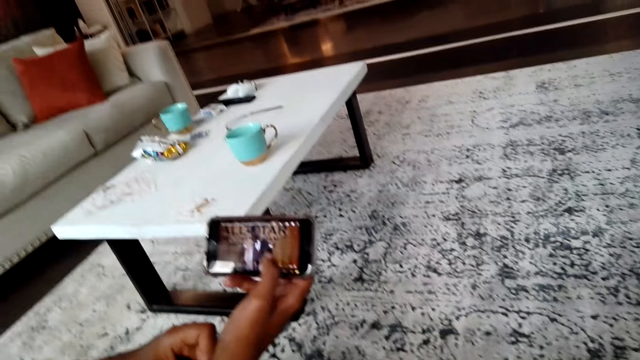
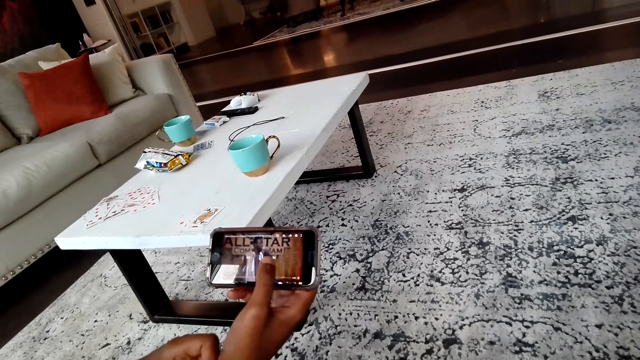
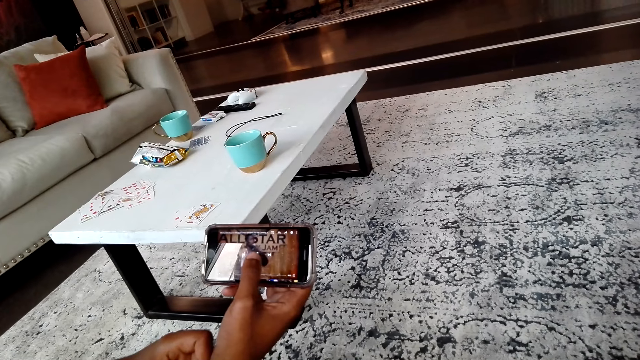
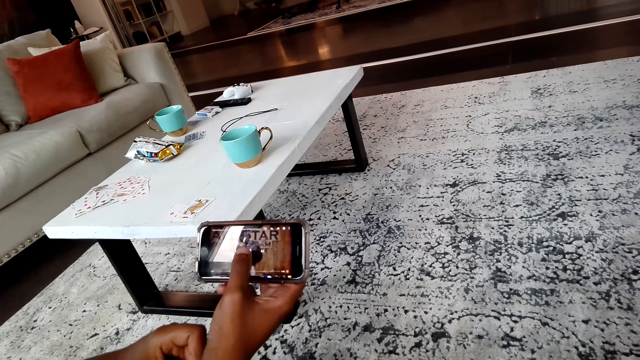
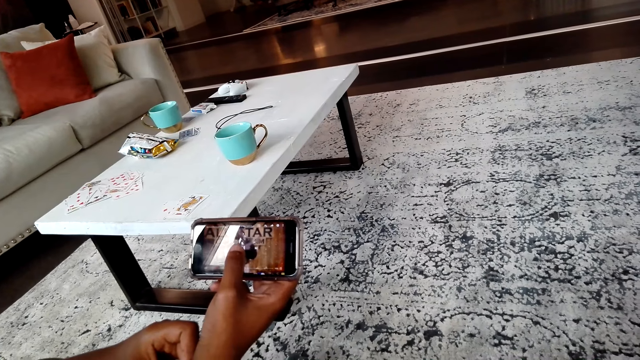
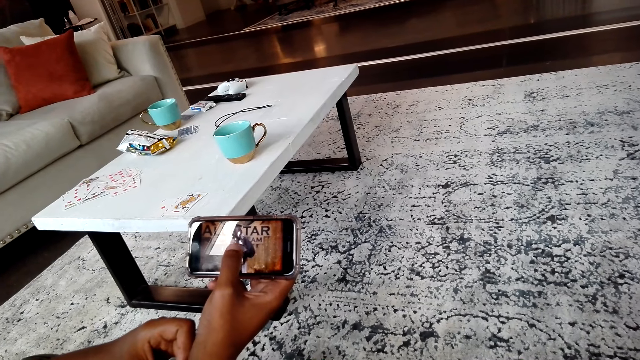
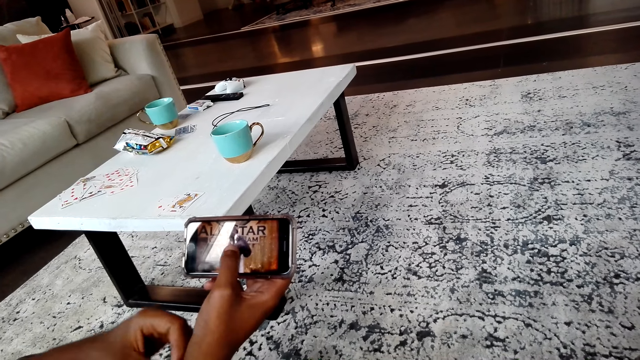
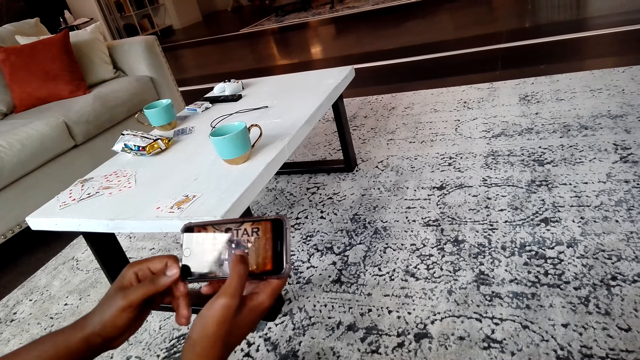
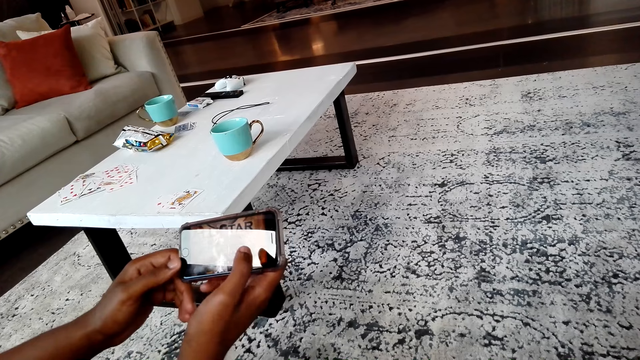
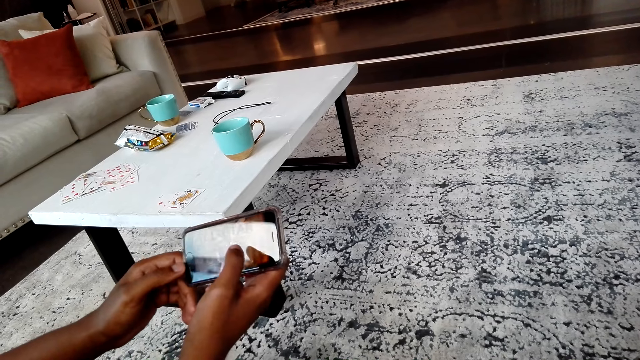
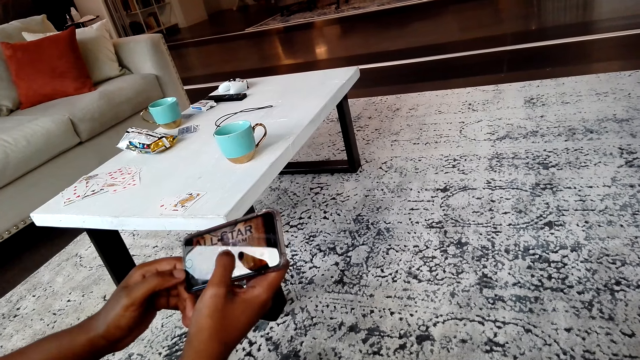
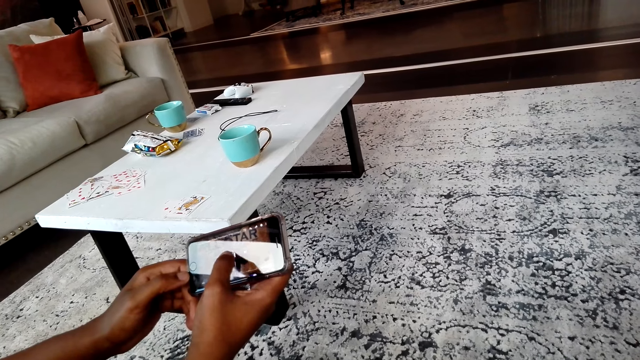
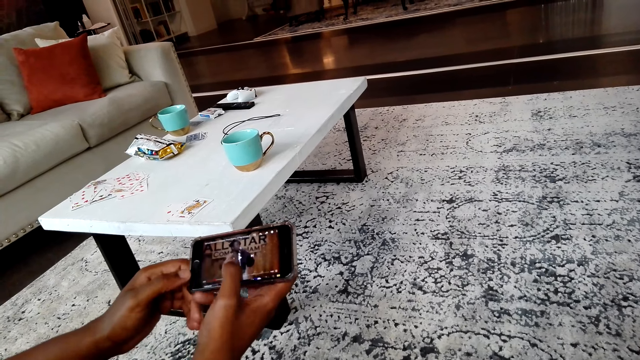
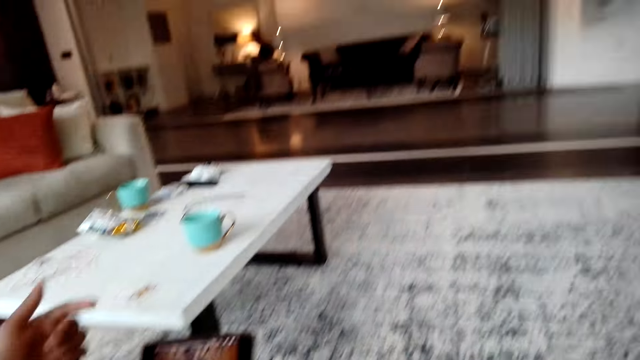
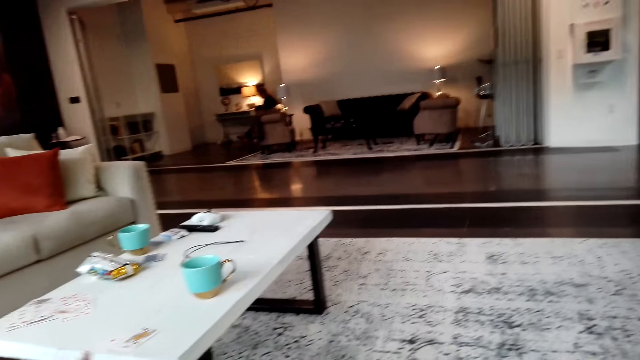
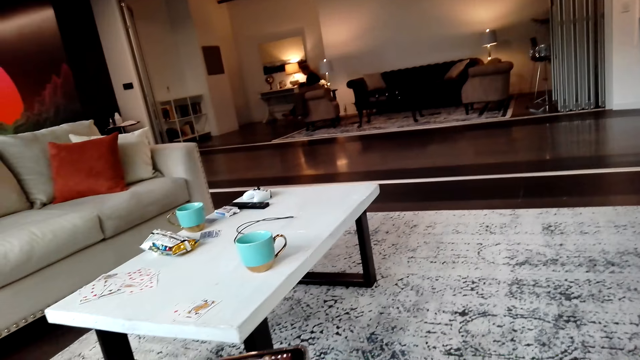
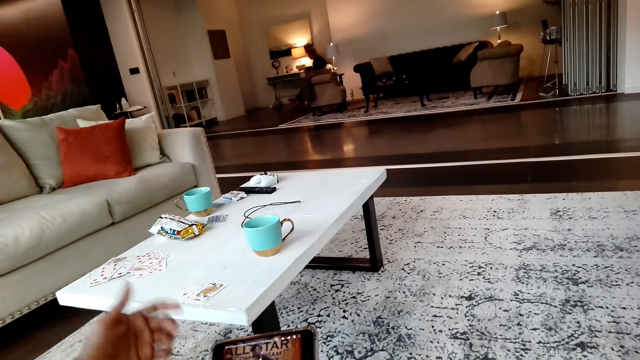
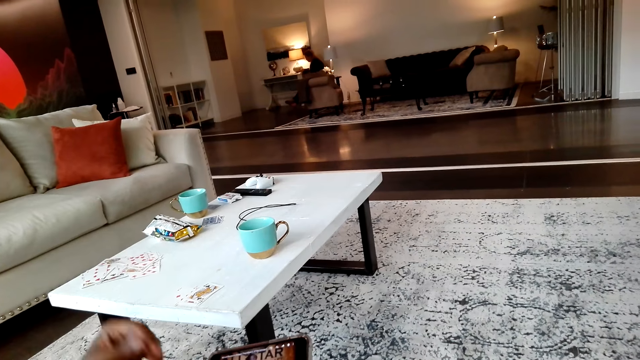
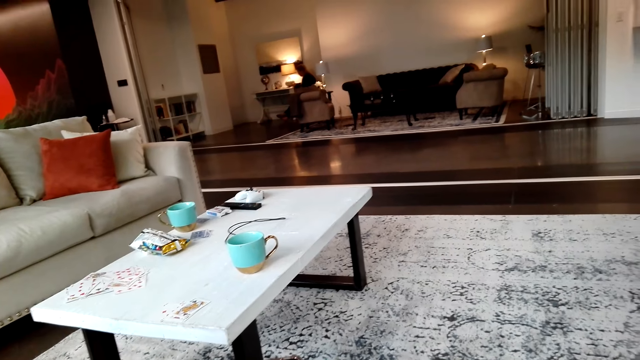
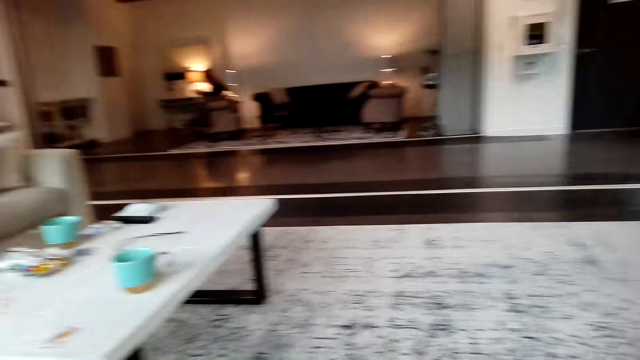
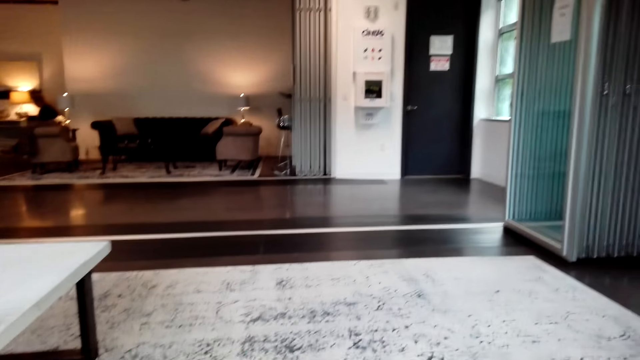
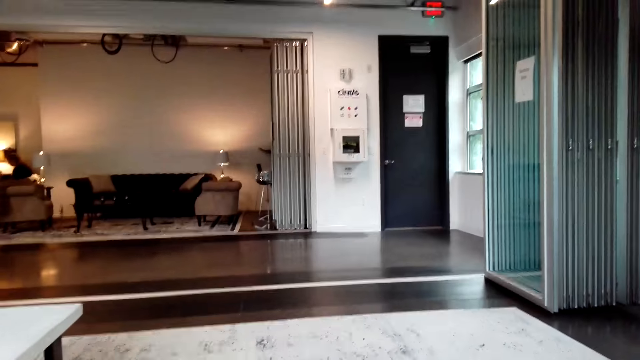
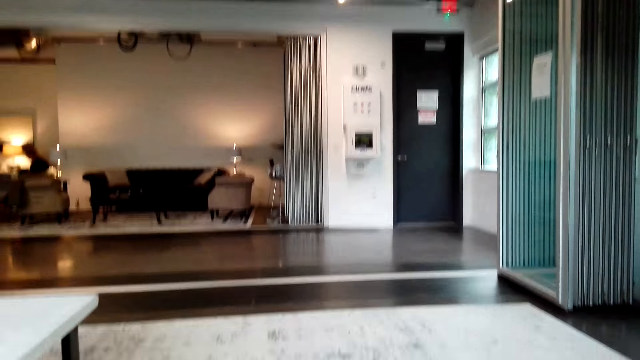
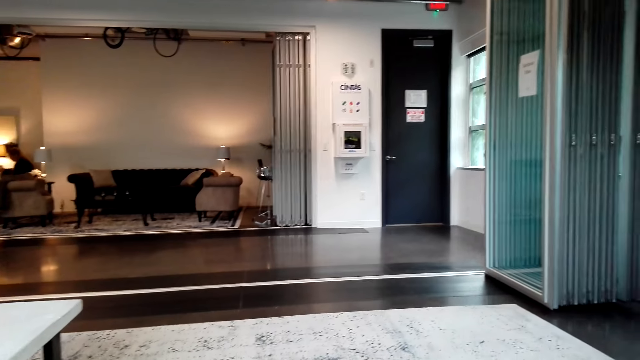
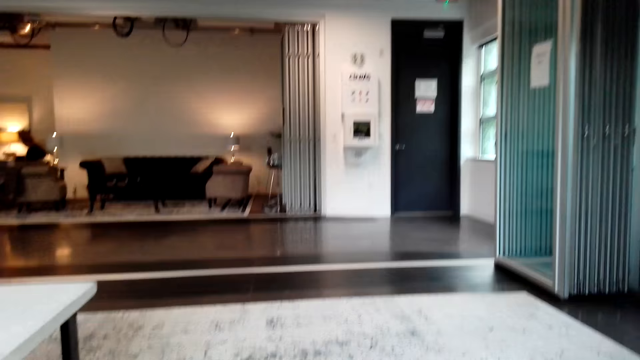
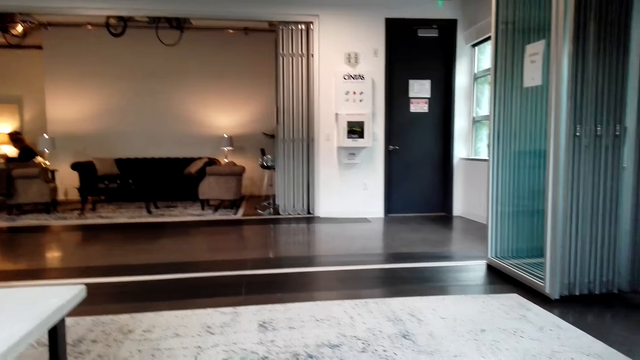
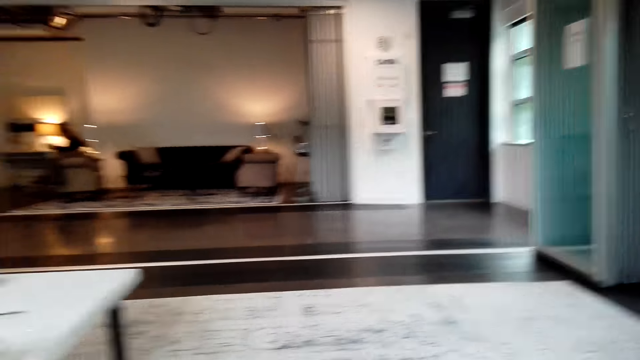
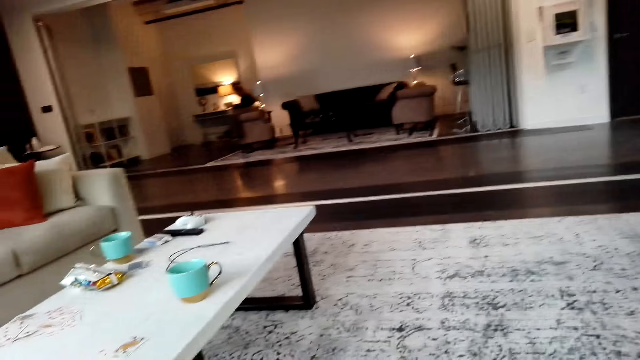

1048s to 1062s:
The camera wearer watches a movie on the phone. They operate the phone. A man moves his hands. The camera wearer moves the left hand. They look around the room.

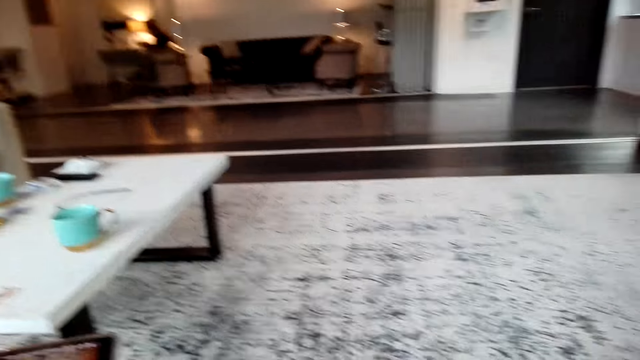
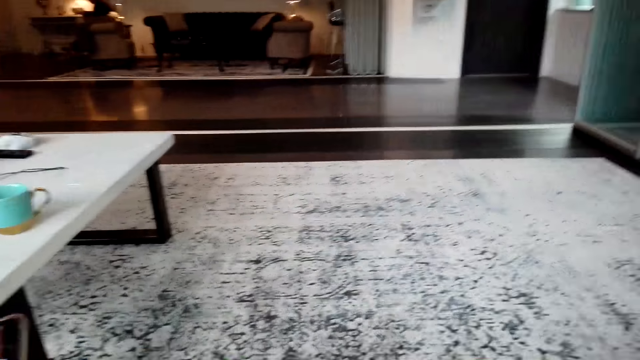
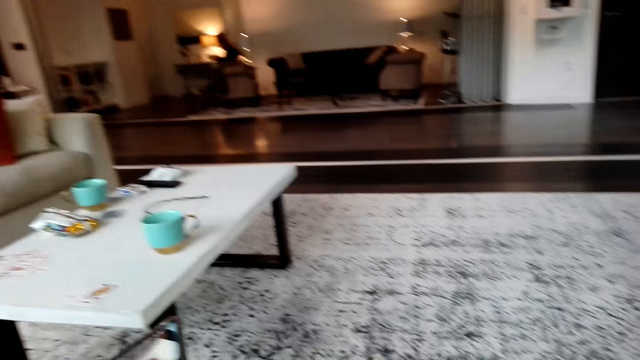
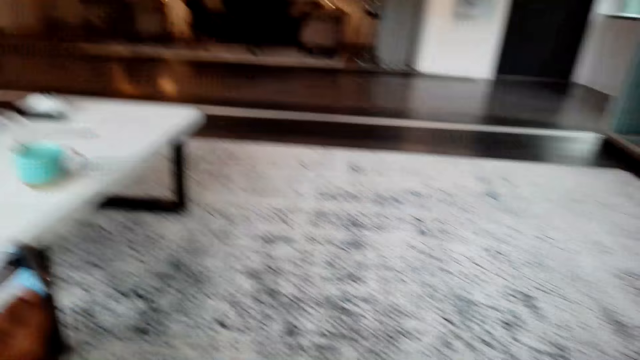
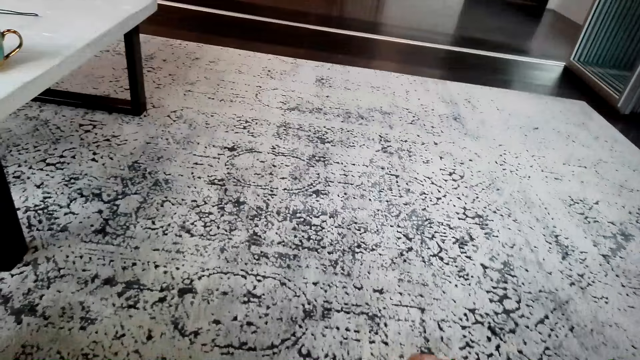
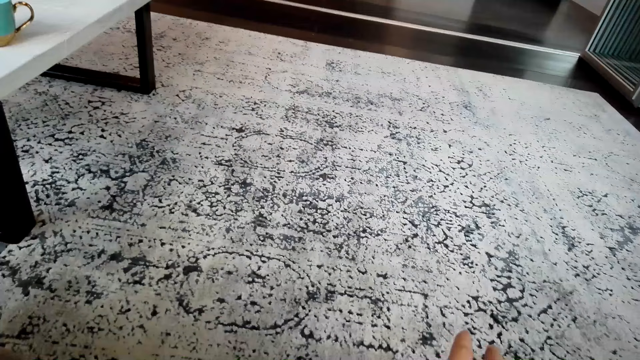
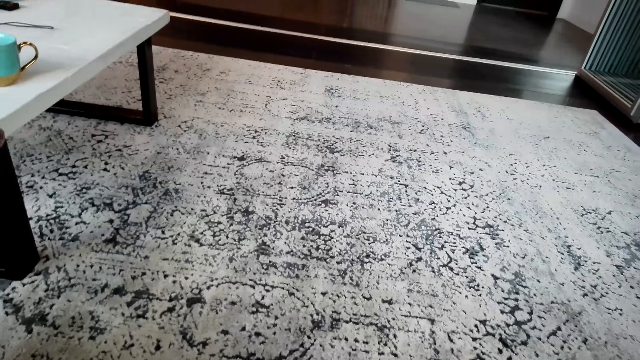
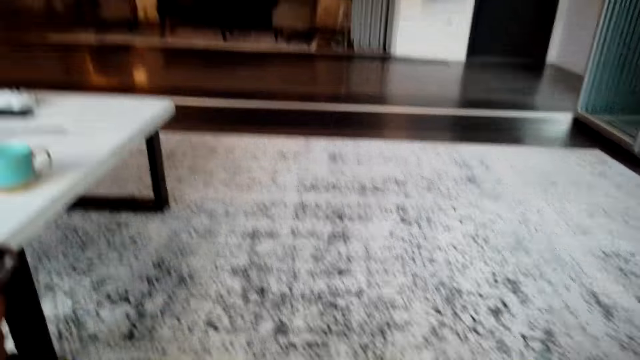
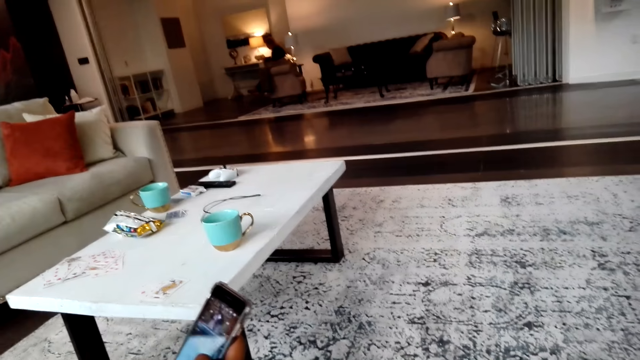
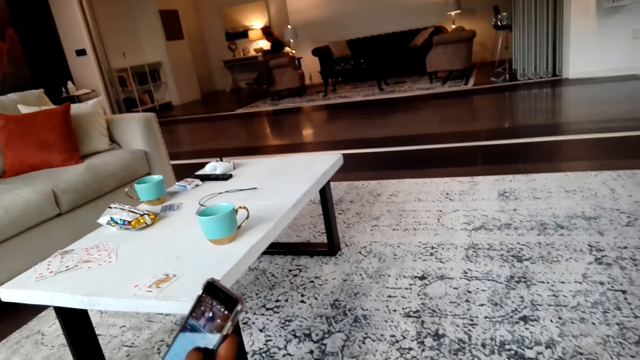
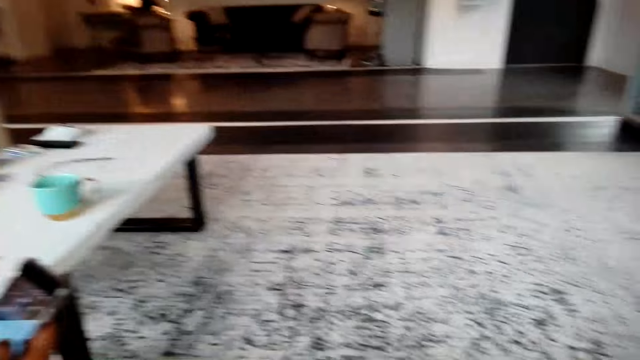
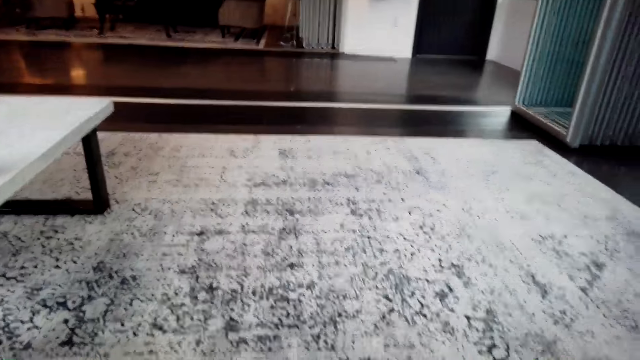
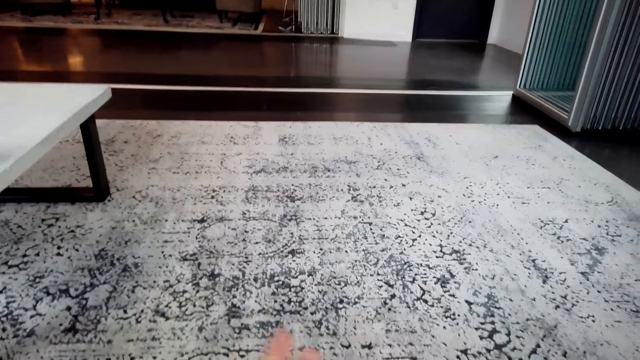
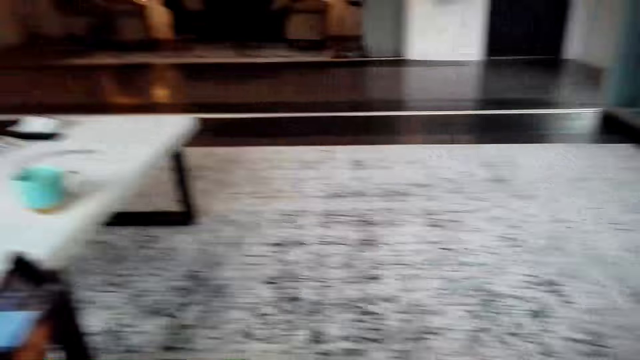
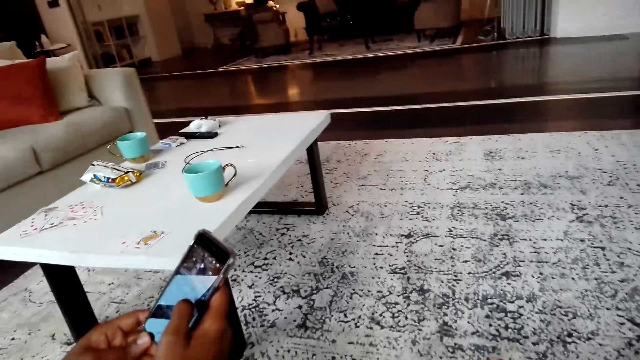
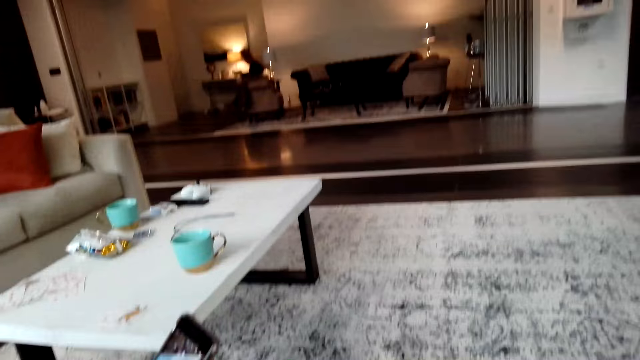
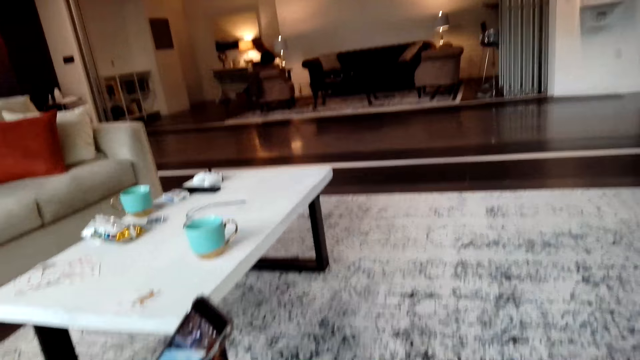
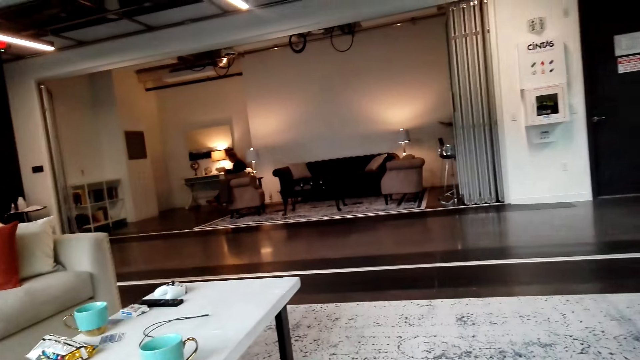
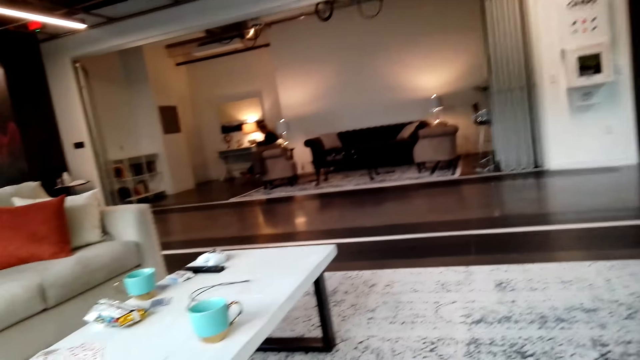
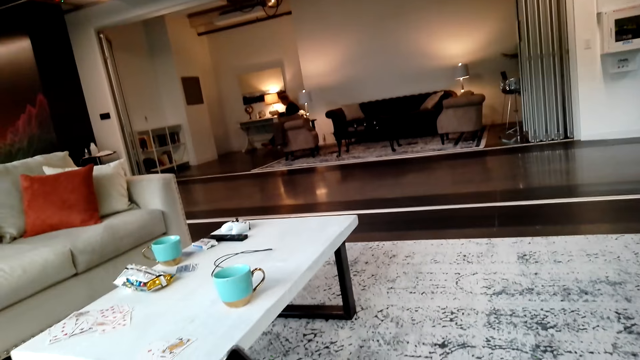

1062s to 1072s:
The camera wearer watches a movie on the phone. They look around the room. They operate the phone.
